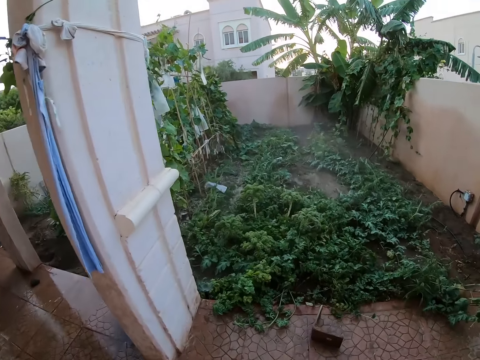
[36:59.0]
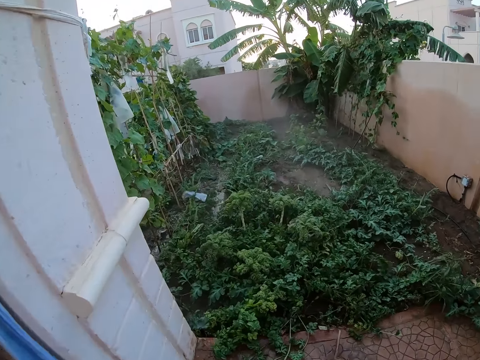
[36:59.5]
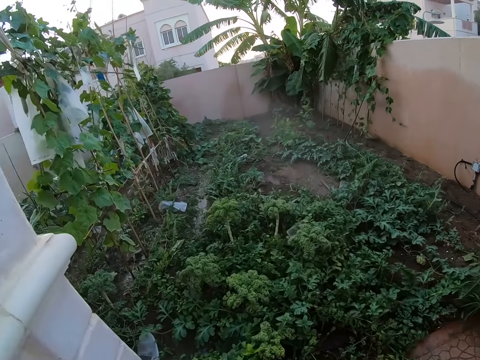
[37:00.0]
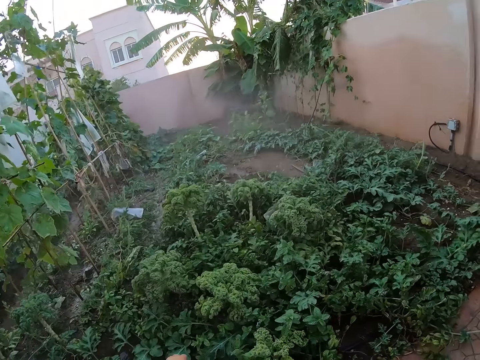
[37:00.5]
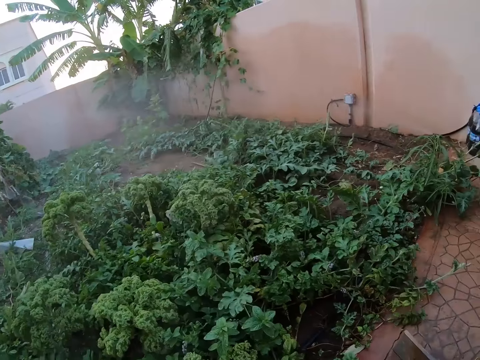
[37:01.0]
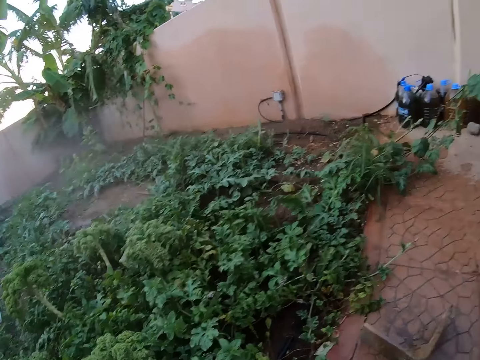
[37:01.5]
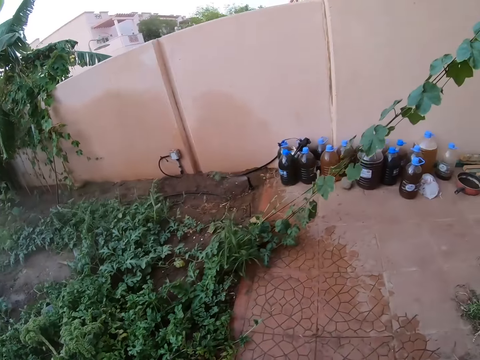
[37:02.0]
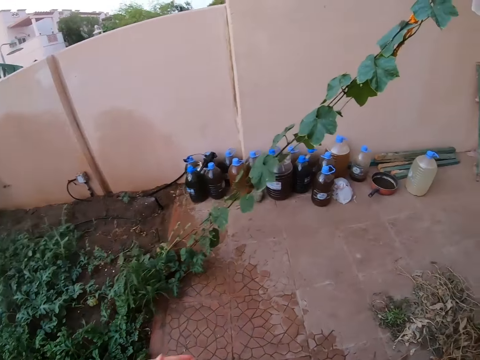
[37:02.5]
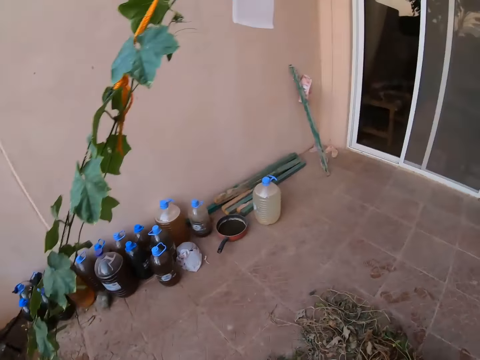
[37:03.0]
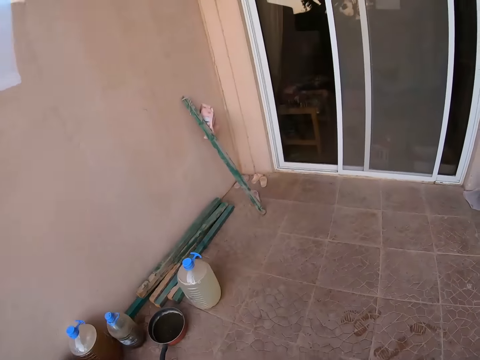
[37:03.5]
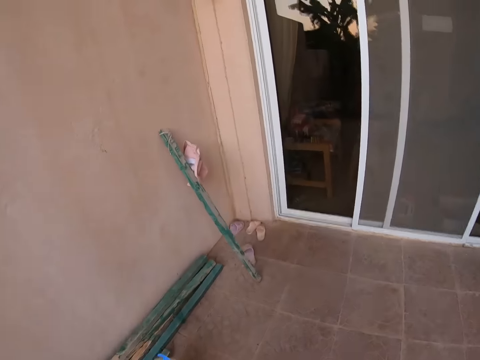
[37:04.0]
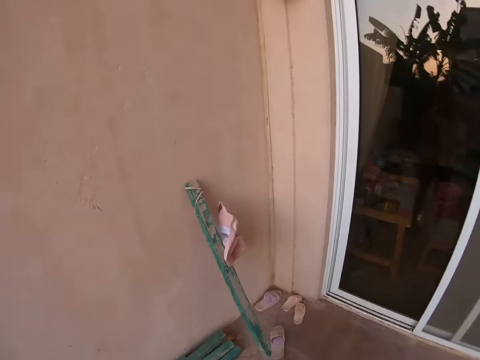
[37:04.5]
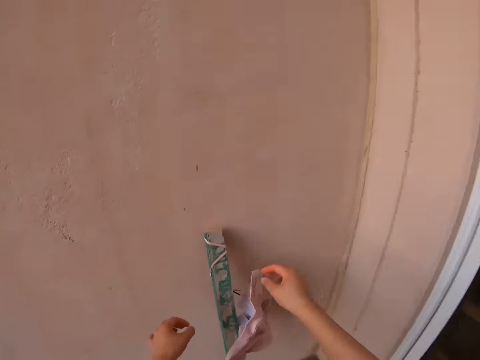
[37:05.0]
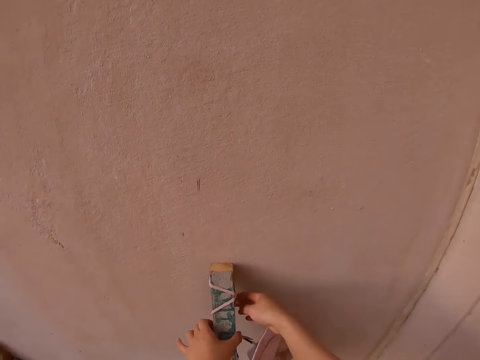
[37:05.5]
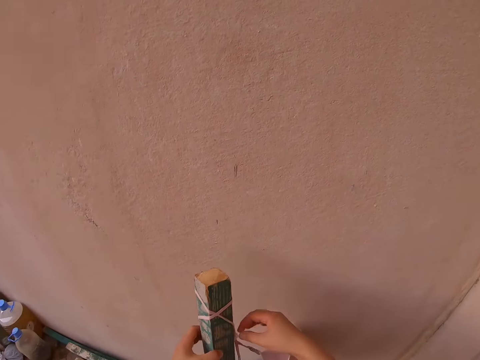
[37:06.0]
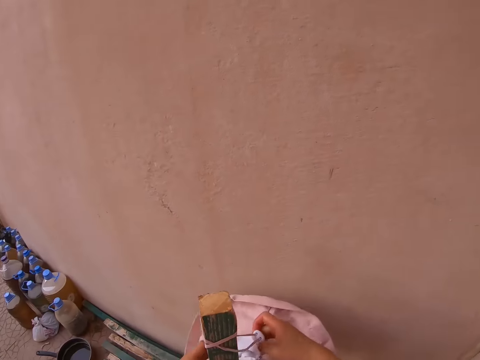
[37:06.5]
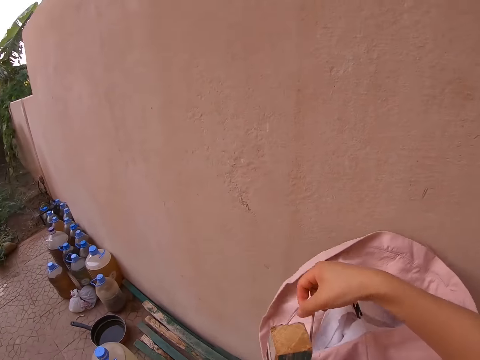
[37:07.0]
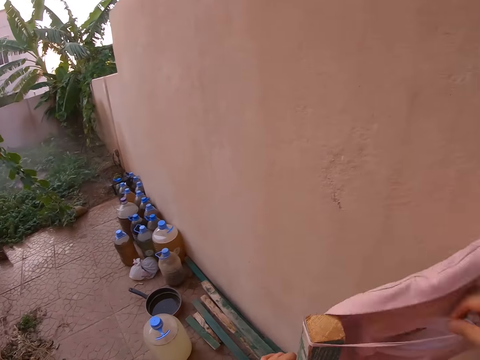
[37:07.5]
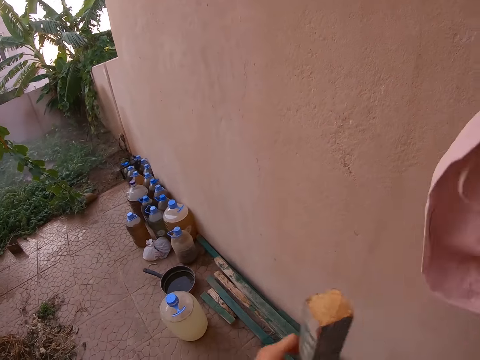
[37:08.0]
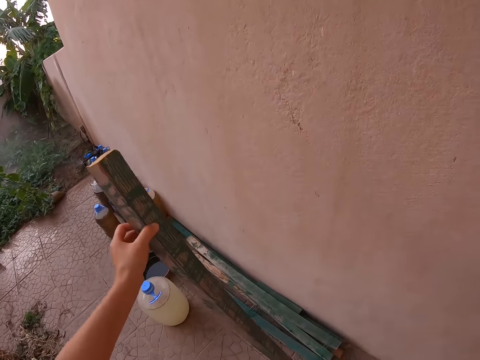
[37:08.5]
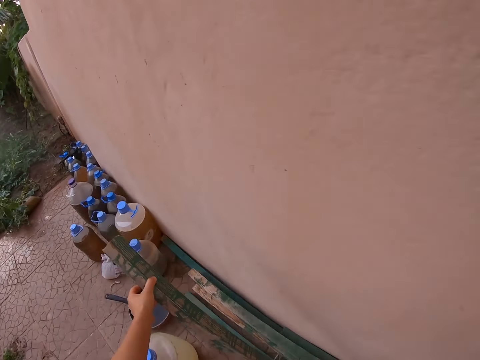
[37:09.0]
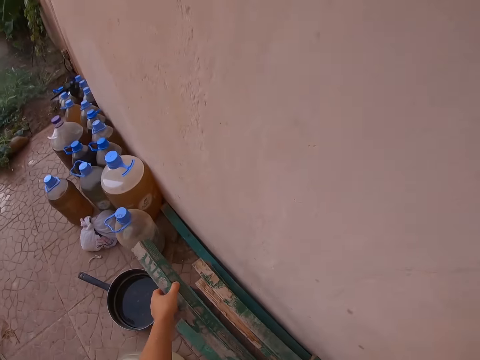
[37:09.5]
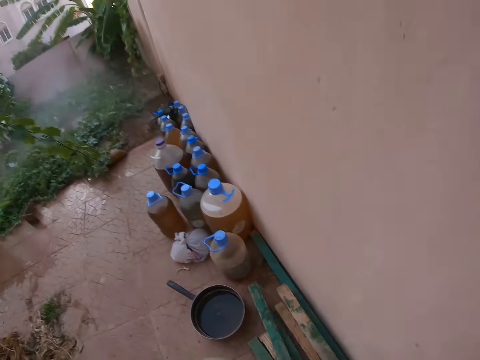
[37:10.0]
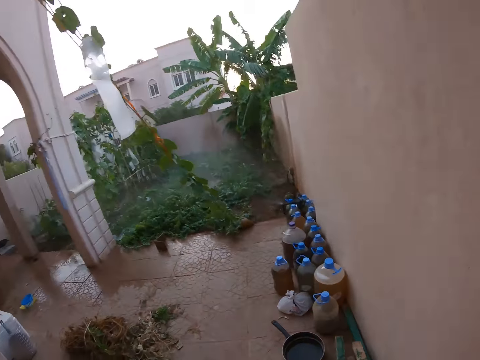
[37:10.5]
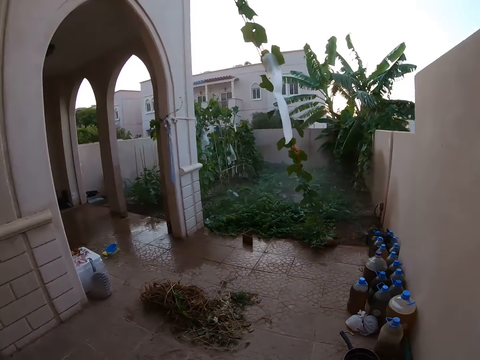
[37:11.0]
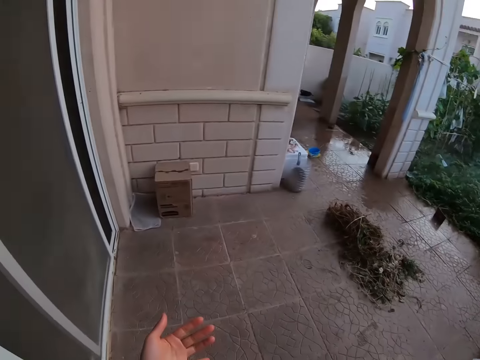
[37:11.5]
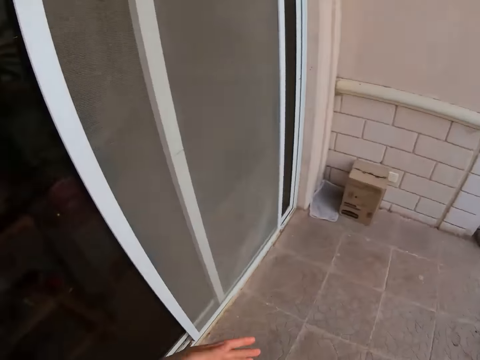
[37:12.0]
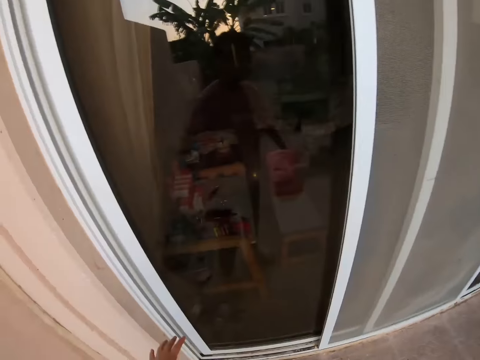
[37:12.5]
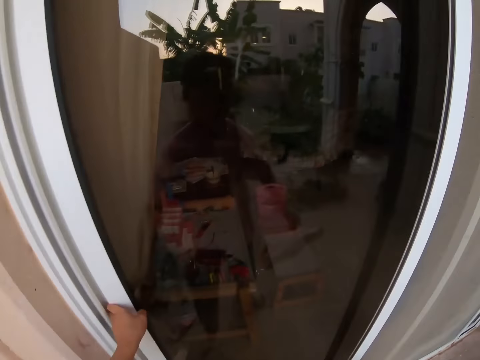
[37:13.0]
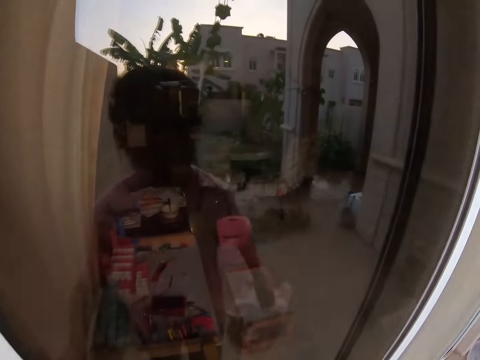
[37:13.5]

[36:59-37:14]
The camera wearer looks around the garden. They bend down. They walk around the veranda. They untie a cloth from the wood. They lift a piece of wood from the wall. They remove a hat from the piece of wood. They place the piece of wood on the others. They look around the compound. They turn to the door.

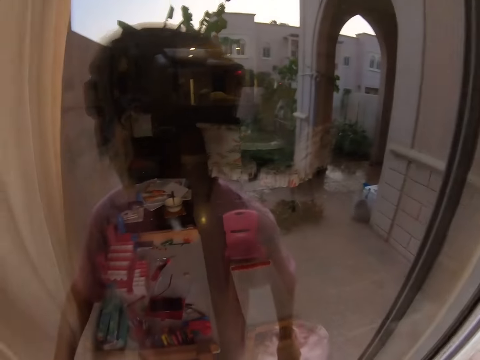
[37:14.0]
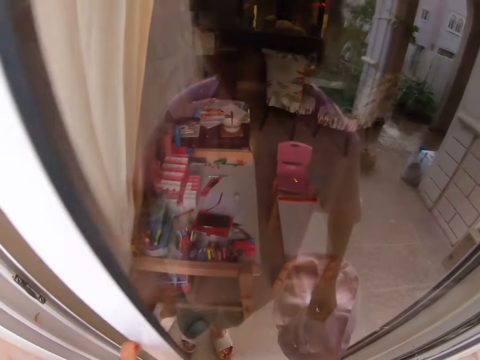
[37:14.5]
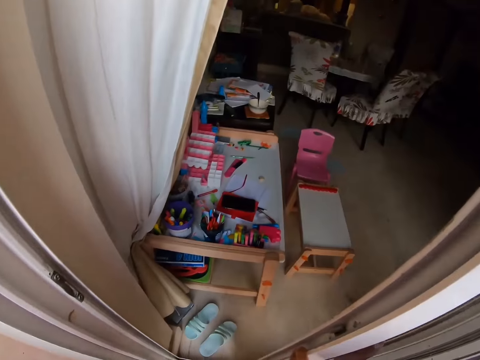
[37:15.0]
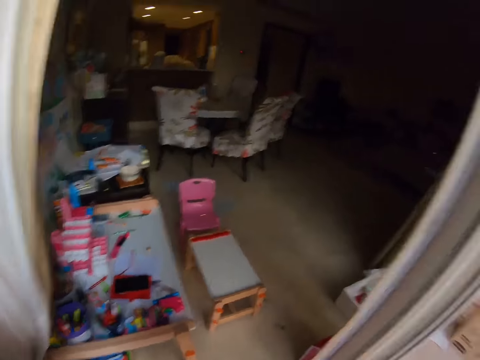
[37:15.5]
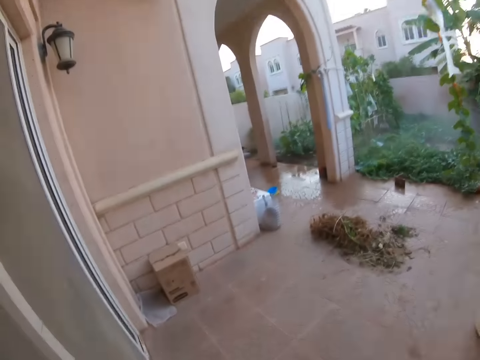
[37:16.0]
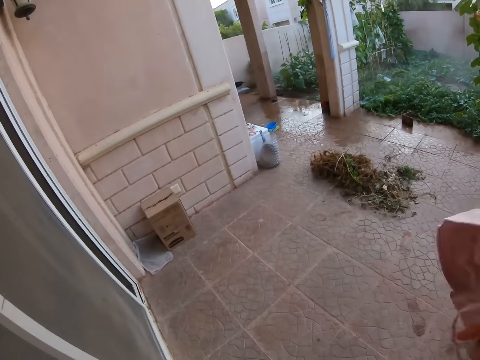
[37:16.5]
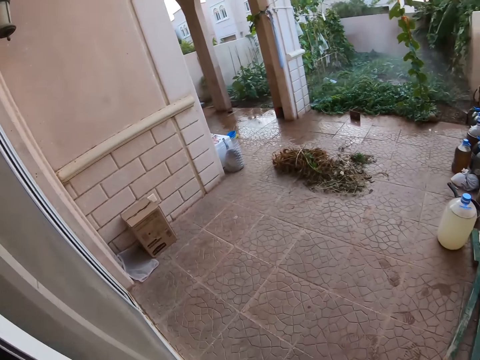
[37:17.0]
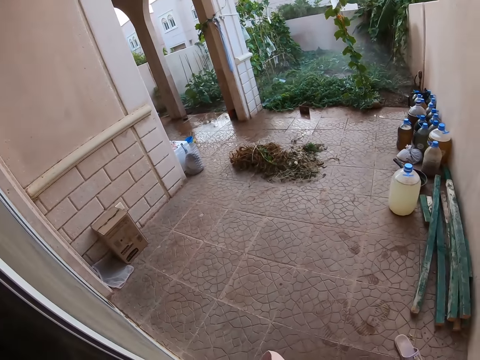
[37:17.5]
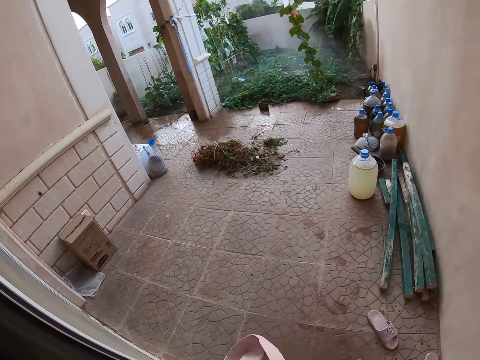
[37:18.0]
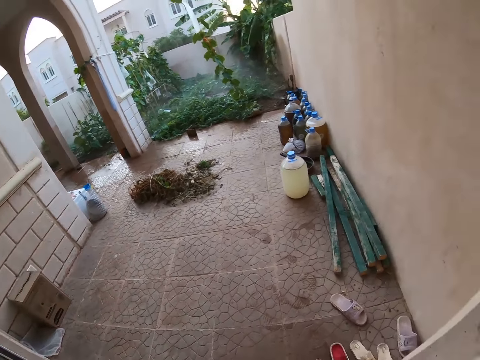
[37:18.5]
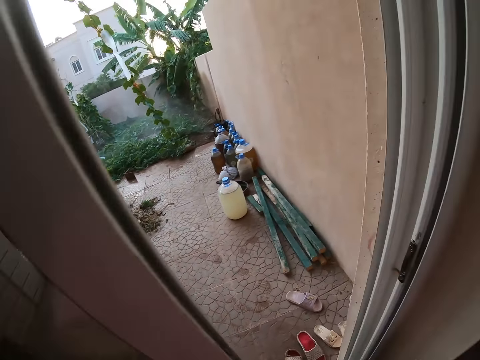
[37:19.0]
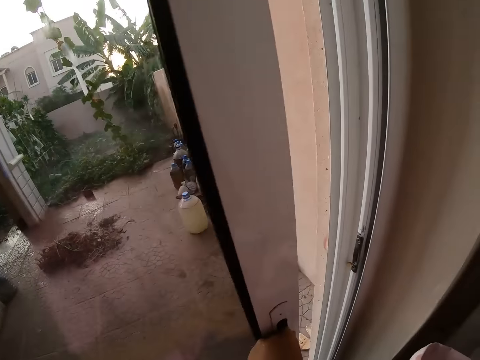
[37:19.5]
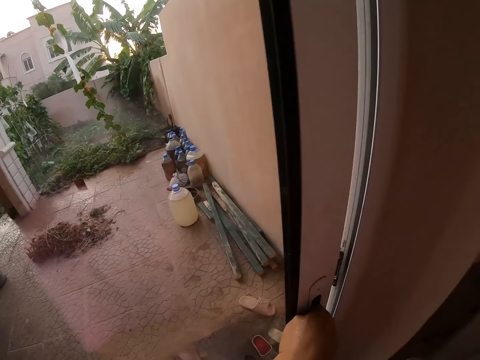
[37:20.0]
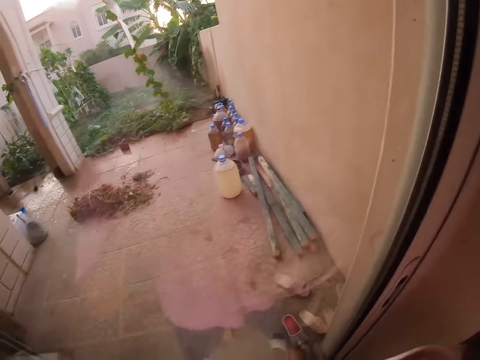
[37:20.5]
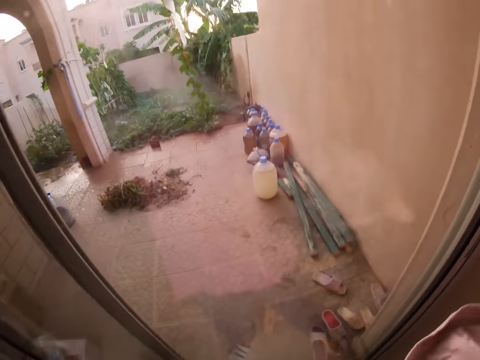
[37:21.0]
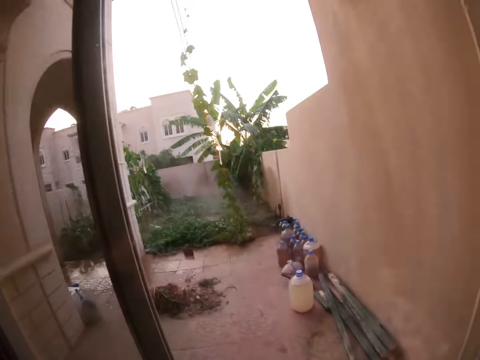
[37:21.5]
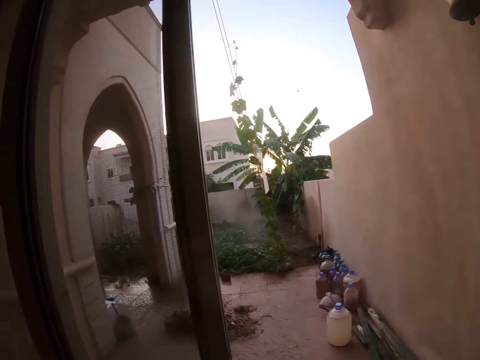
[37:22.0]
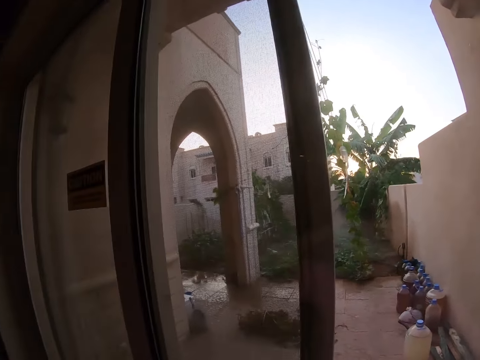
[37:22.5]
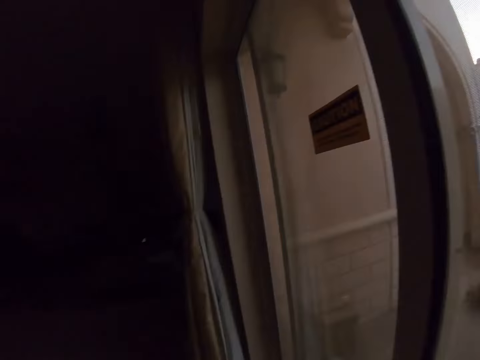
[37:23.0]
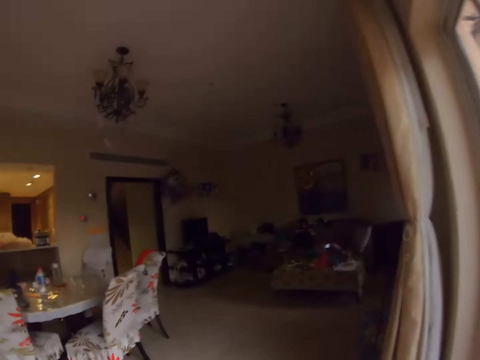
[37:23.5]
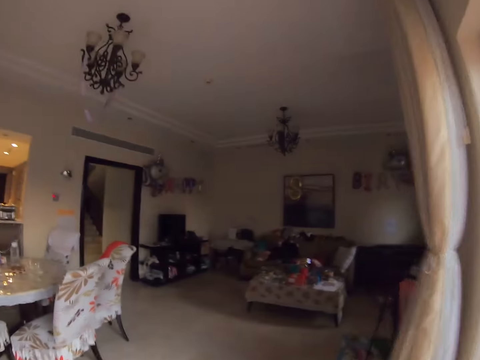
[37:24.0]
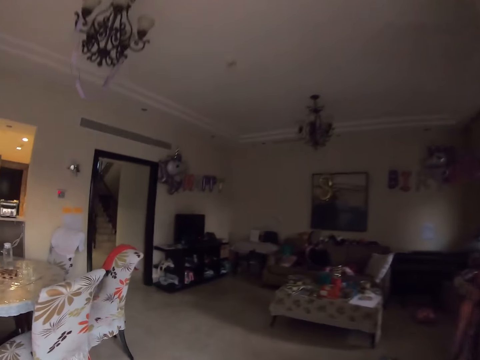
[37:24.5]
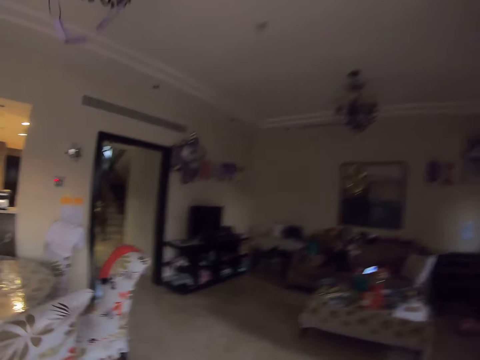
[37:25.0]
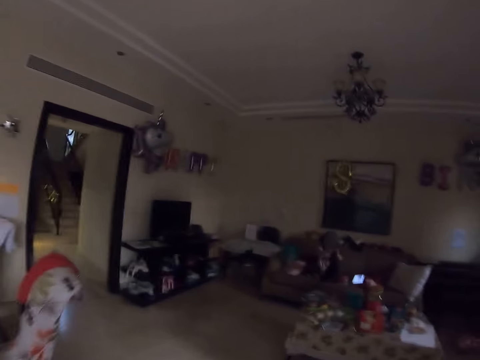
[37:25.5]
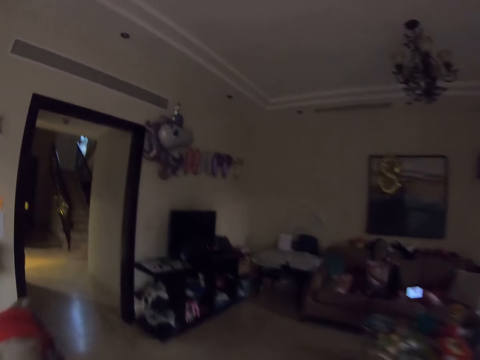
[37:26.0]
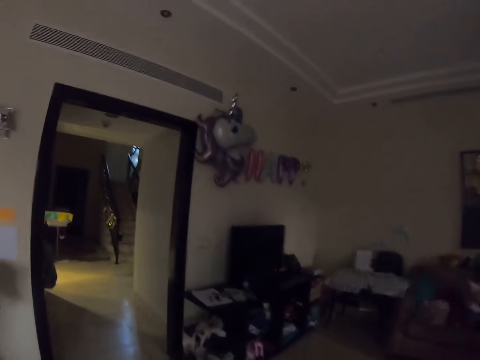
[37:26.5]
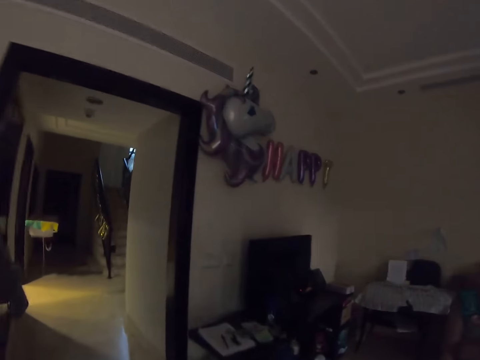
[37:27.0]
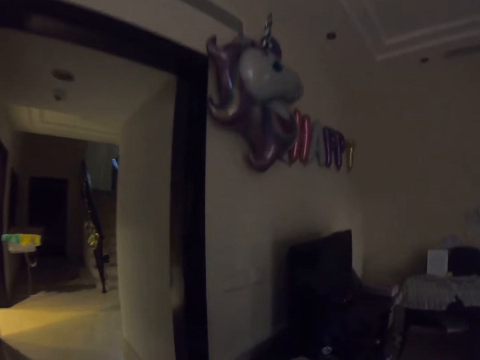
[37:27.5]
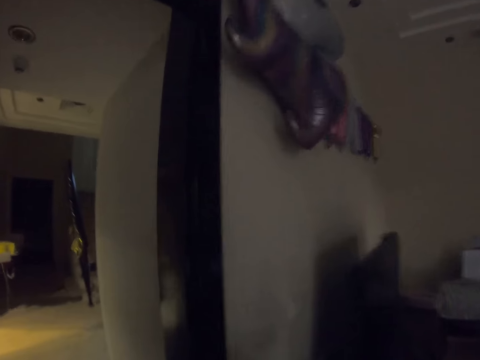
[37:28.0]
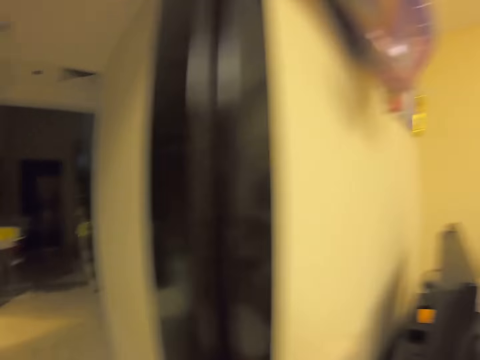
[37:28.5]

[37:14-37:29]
The camera wearer opens the door. They look around the compound. They close the door. They walk around the house. They walk forward.
